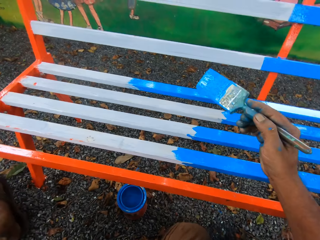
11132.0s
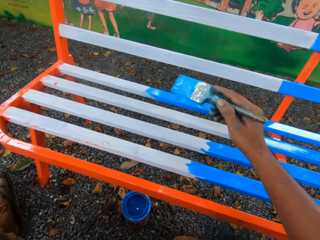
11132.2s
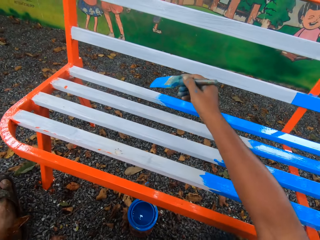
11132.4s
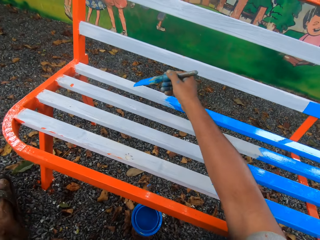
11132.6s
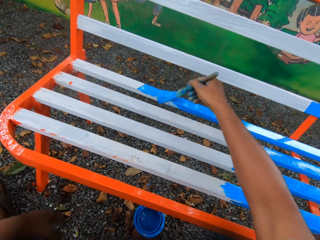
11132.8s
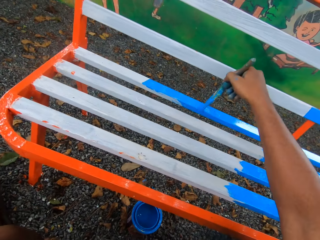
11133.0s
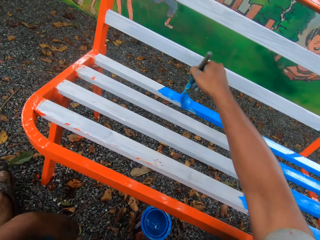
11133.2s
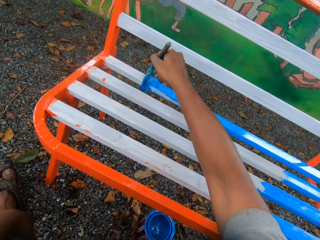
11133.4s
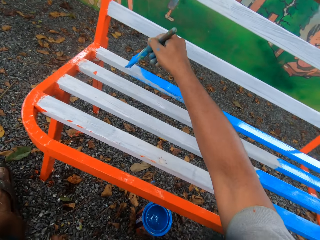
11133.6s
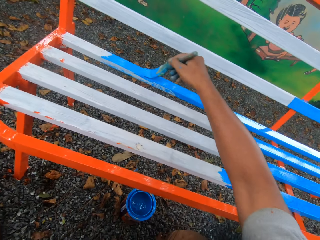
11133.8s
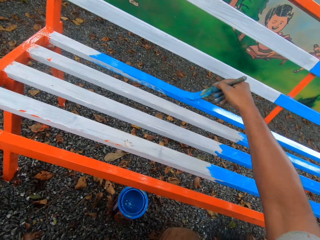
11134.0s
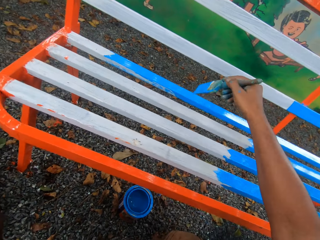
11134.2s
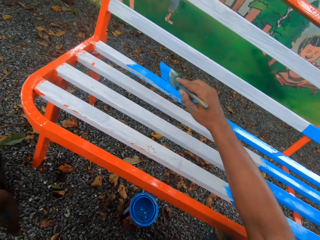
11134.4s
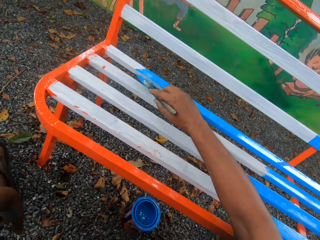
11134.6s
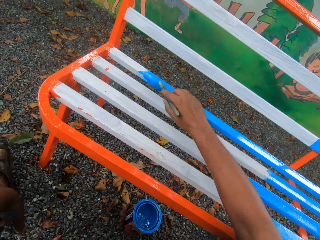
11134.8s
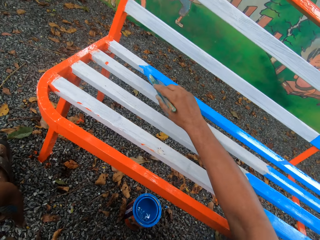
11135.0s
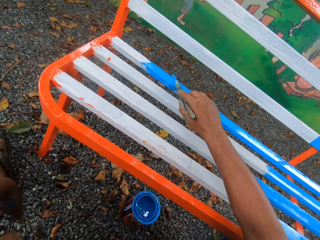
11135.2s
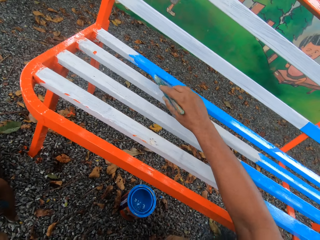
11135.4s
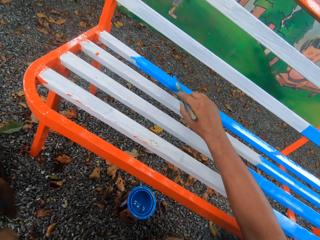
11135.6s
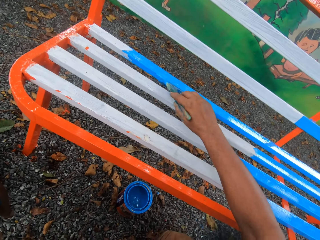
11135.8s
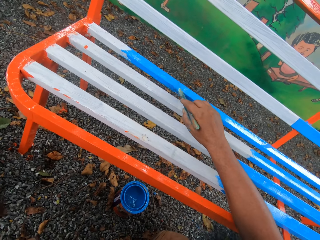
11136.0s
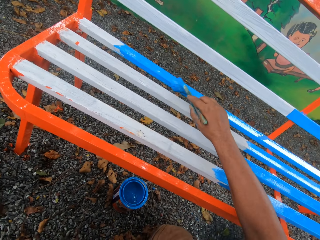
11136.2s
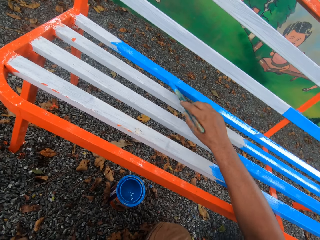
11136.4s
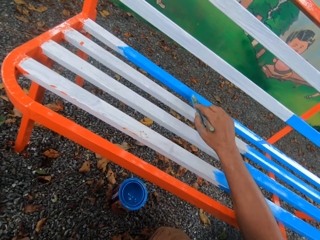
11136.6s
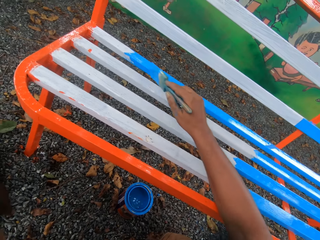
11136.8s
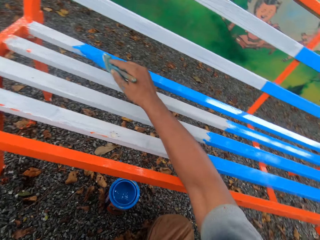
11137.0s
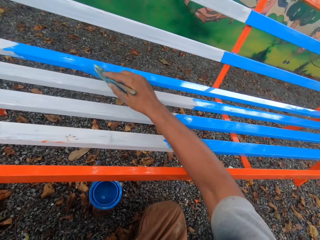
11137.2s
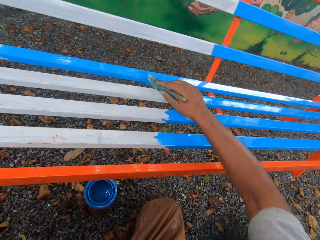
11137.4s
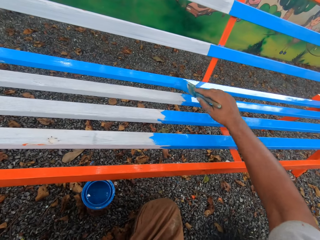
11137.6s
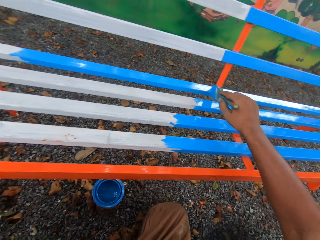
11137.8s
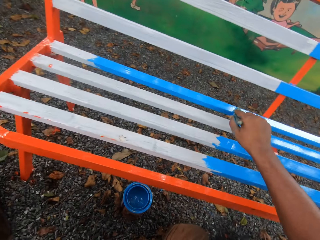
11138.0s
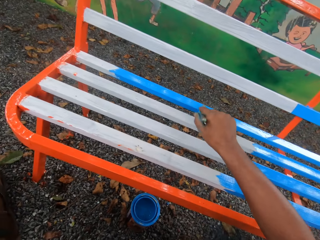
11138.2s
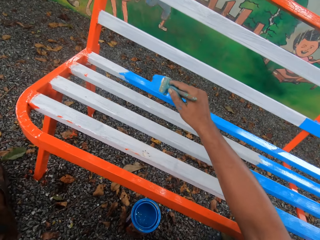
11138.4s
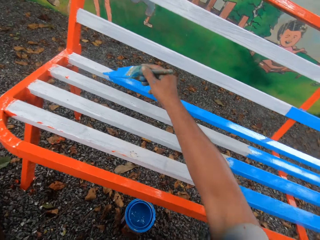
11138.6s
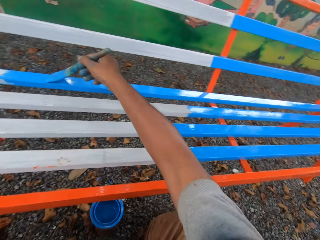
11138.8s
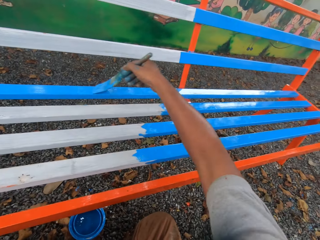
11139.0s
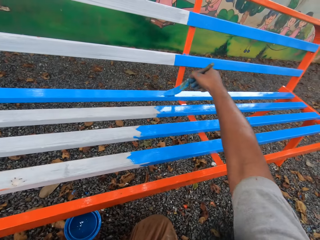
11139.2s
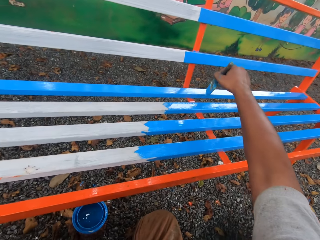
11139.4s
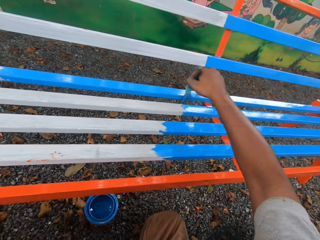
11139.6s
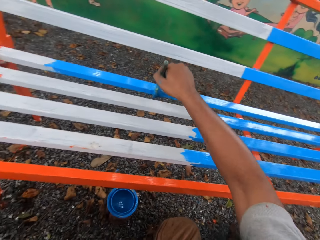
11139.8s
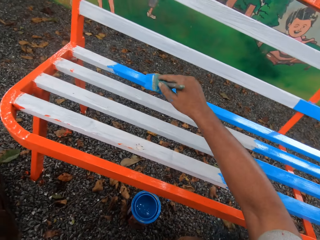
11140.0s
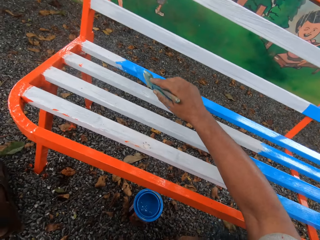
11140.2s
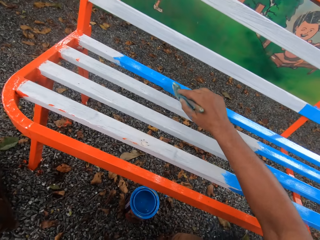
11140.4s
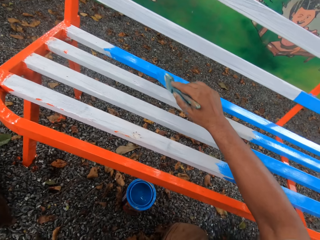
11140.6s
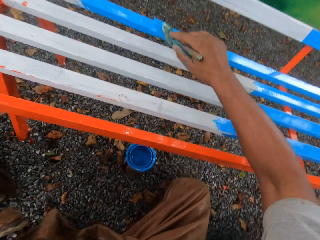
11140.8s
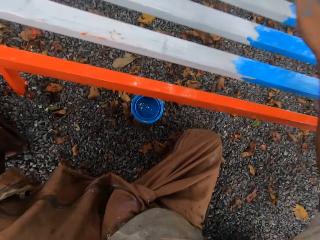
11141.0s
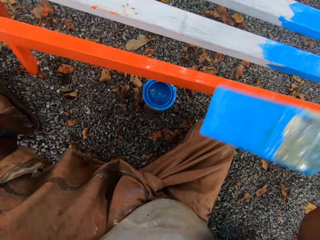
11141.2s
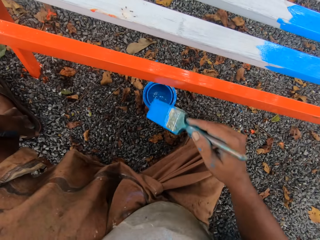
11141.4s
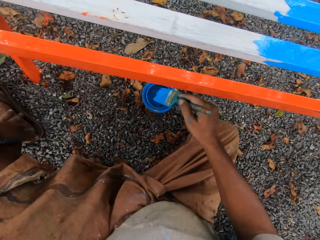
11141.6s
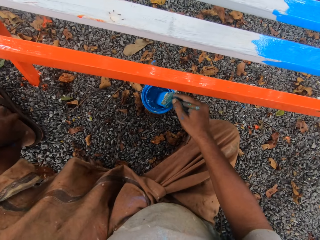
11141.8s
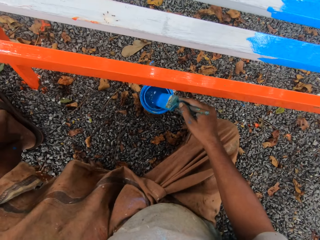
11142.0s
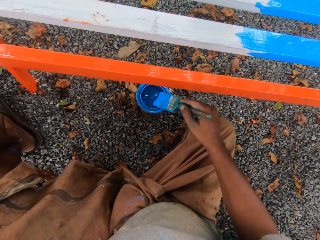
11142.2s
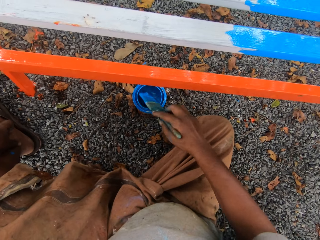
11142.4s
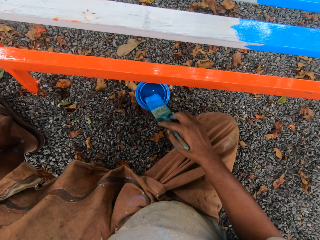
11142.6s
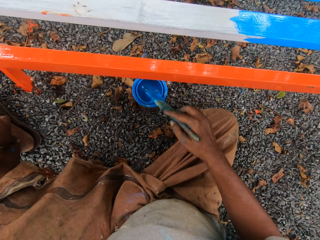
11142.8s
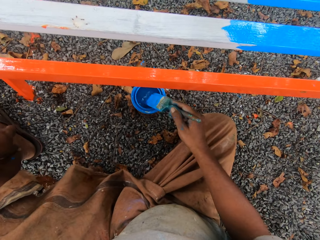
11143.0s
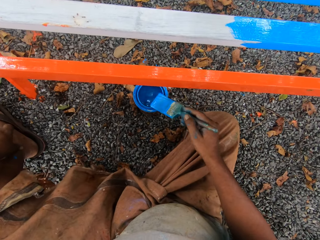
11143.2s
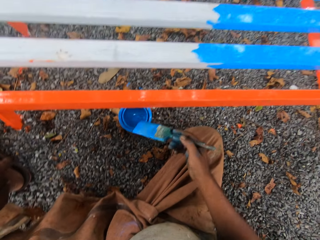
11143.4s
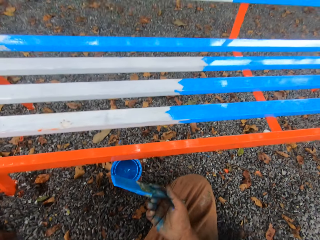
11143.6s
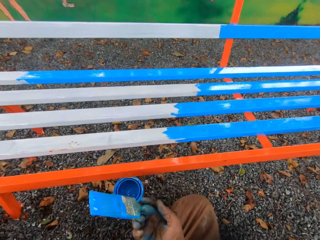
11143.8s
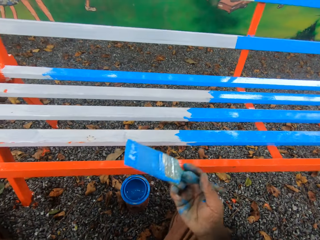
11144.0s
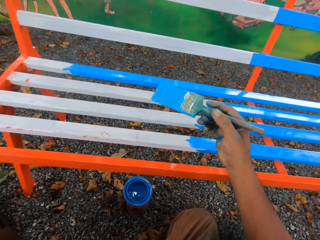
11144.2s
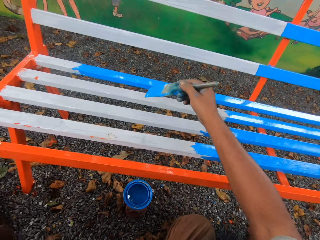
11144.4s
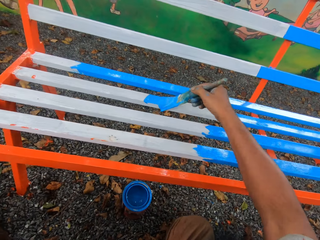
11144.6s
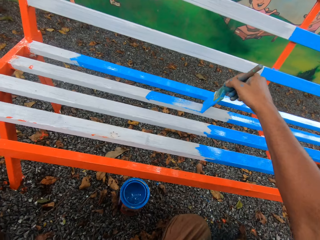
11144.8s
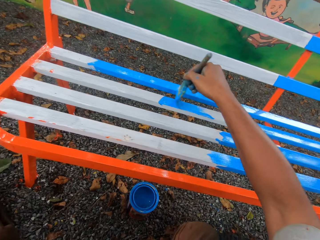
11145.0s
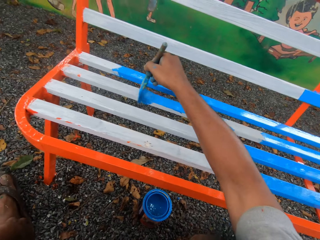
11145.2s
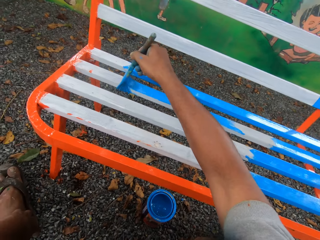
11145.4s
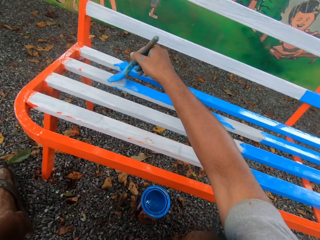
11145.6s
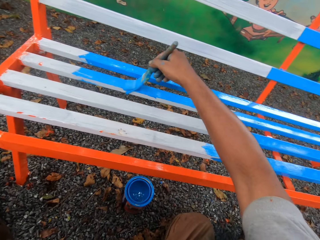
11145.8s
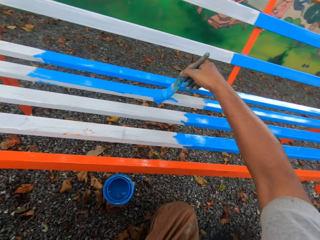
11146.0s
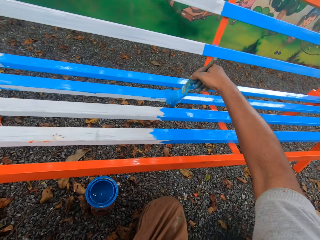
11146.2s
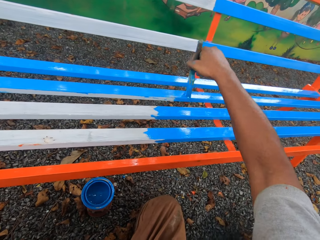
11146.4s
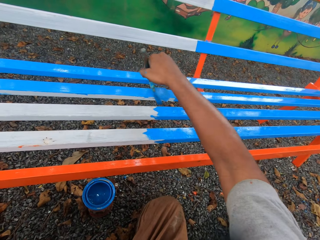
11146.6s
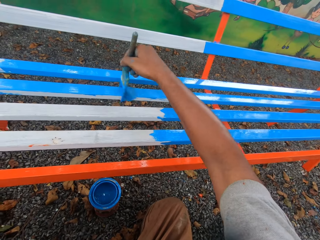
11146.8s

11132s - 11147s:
The camera wearer paints the metal bench. He dips the paint brush in his right hand into the container of paint on the floor. He cleans the paint brush with the mouth of the paint container. He paints the chair with the paintbrush in his right hand.

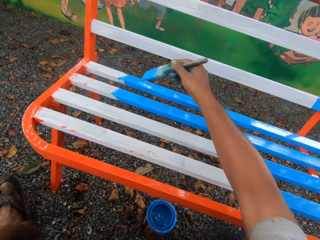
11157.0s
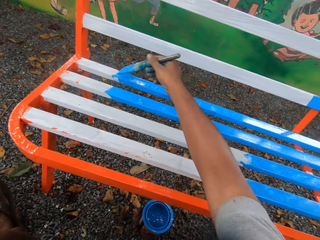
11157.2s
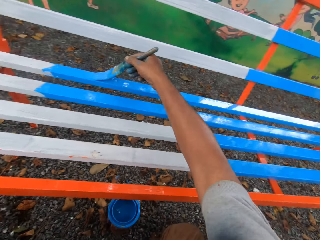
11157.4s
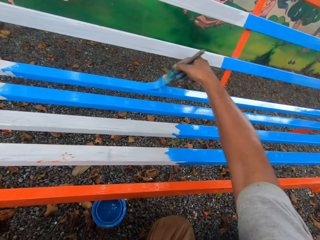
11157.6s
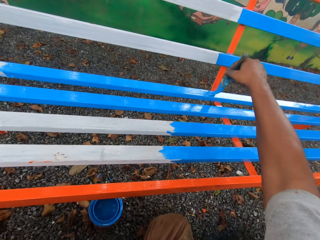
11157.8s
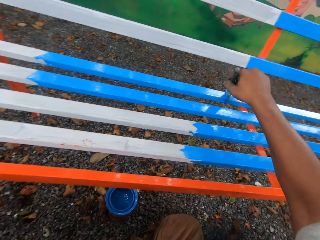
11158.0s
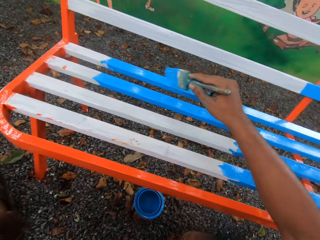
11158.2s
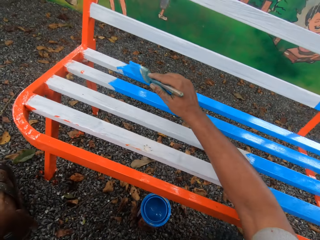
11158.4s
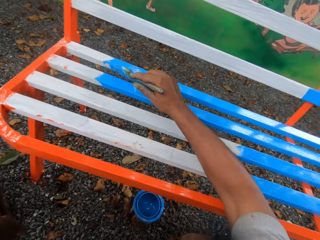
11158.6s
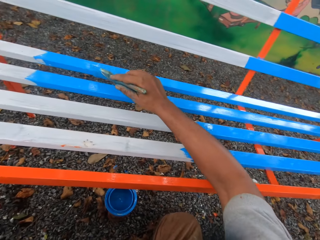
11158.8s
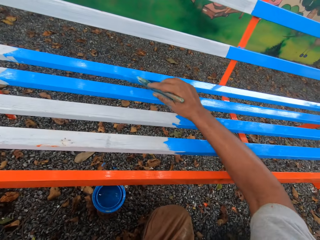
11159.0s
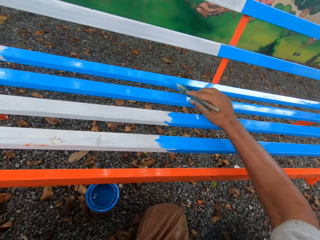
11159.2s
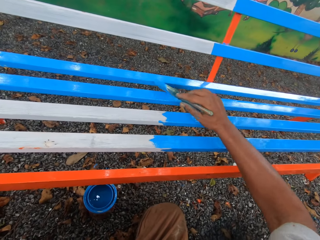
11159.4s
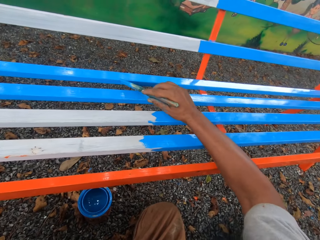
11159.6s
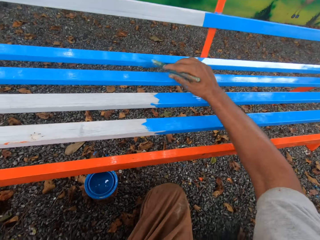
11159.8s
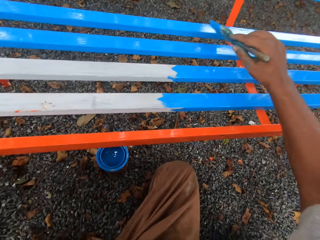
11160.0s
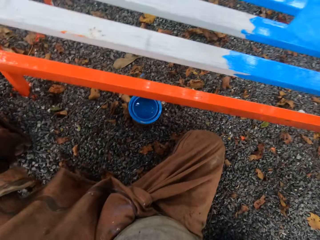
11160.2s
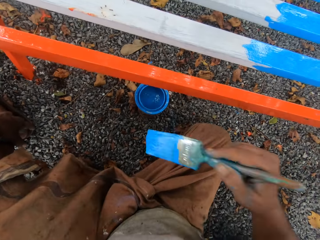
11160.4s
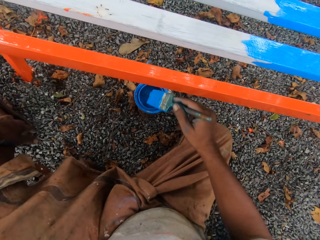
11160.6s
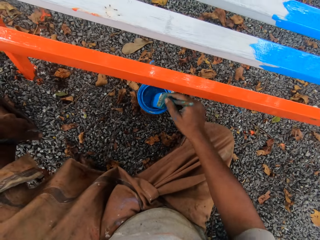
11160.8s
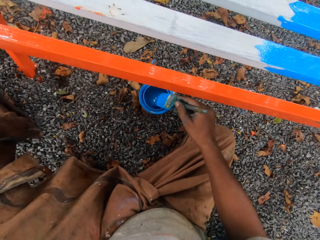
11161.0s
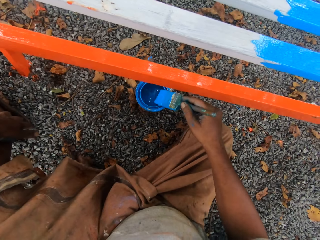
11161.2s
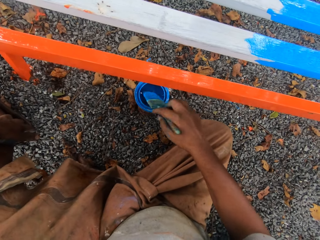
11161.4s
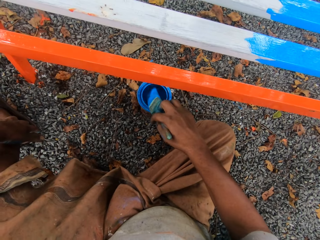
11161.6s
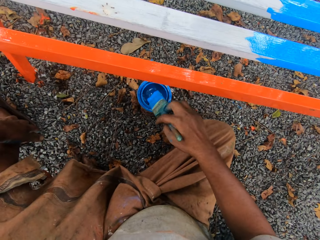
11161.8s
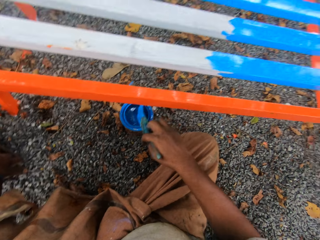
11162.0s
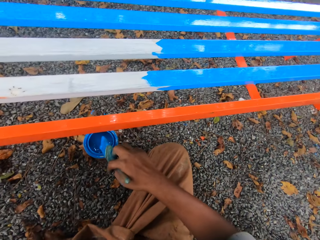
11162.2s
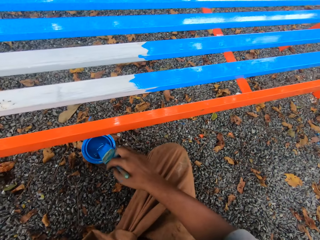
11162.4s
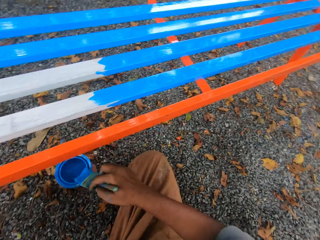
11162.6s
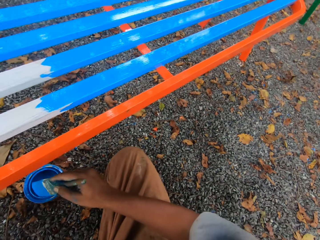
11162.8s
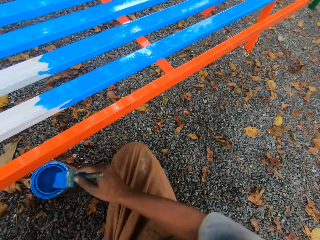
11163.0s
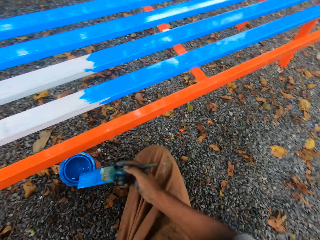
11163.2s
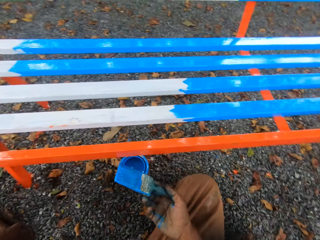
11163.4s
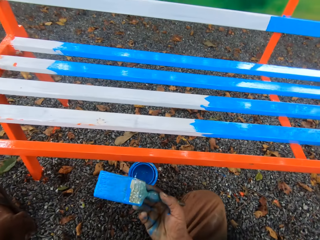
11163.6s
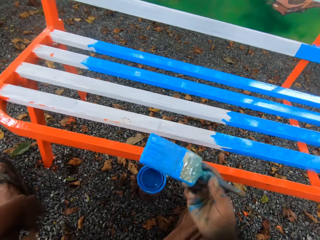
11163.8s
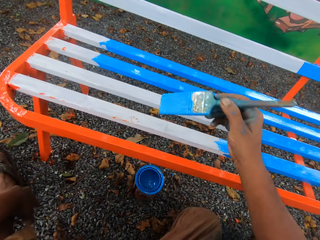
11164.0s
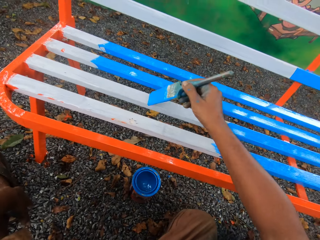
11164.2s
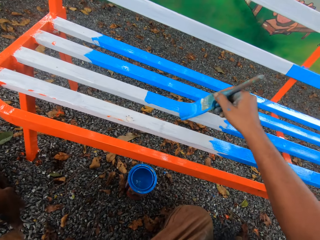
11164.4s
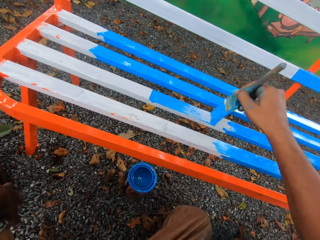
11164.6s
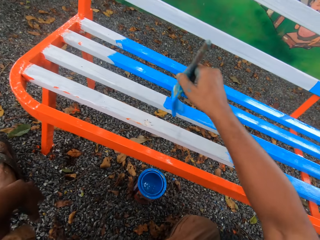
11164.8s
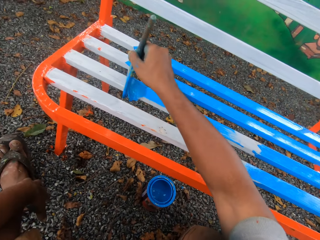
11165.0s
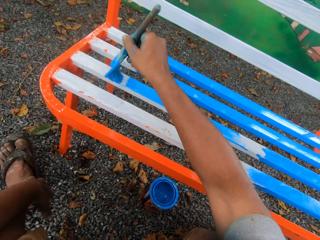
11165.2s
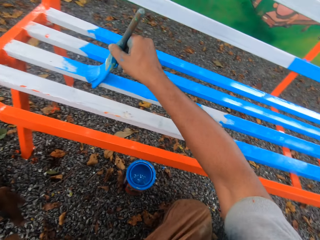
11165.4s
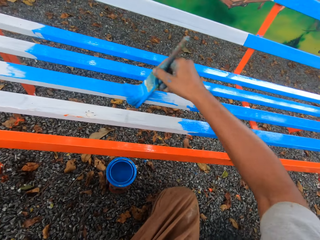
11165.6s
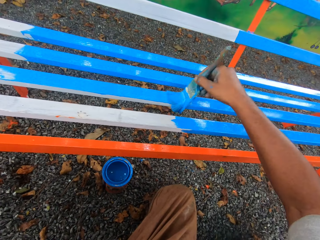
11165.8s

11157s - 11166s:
The camera wearer dips the paint brush in his right hand into the container of paint on the floor. He cleans the paint brush with the mouth of the paint container. He paints the chair with the paintbrush in his right hand.
